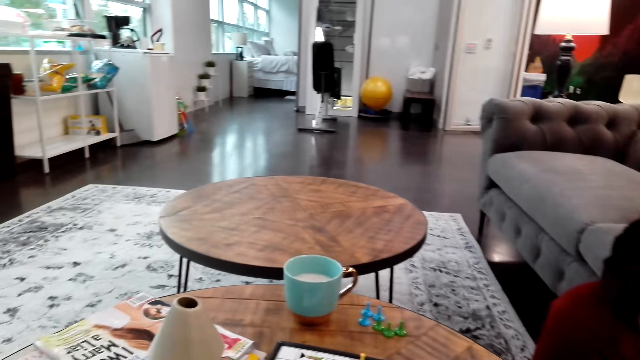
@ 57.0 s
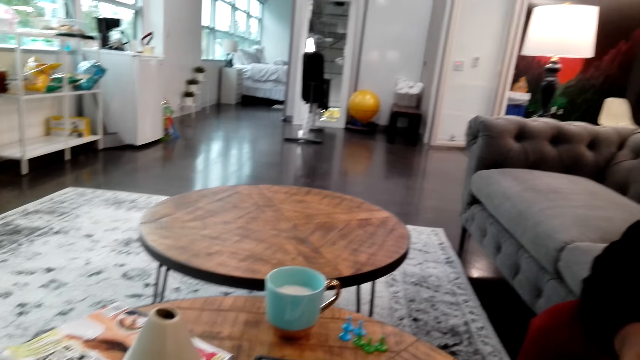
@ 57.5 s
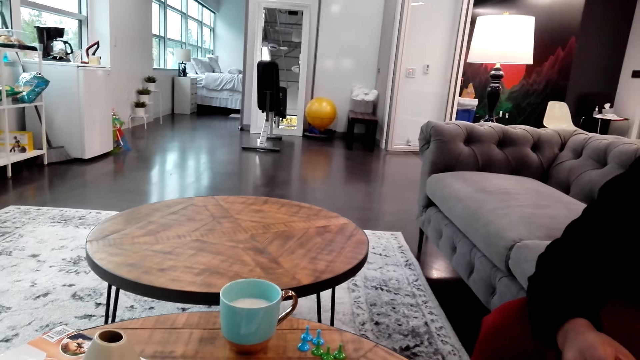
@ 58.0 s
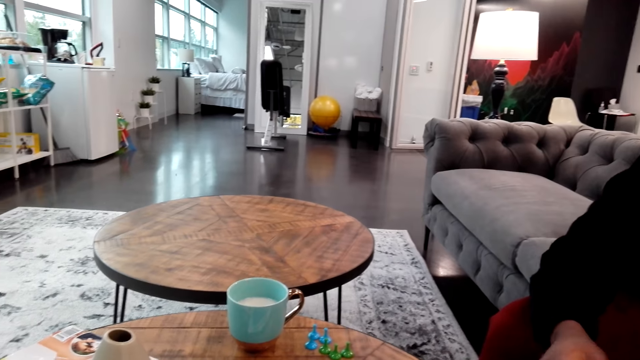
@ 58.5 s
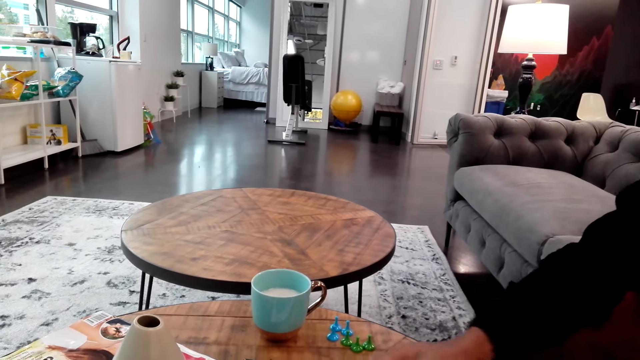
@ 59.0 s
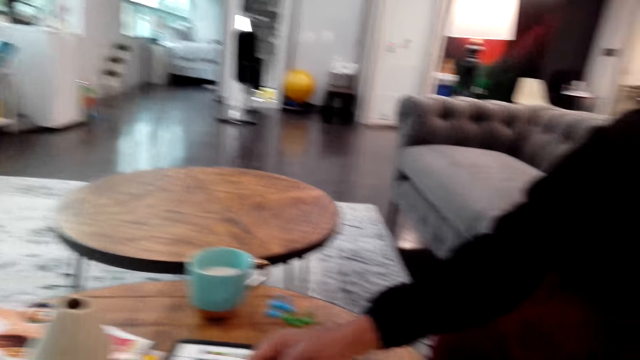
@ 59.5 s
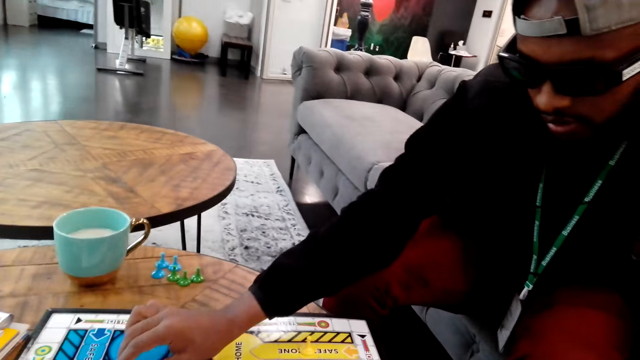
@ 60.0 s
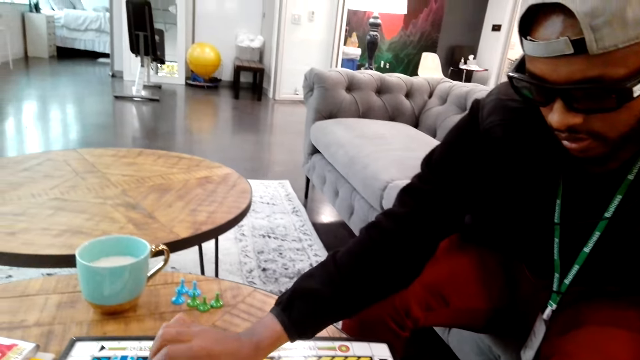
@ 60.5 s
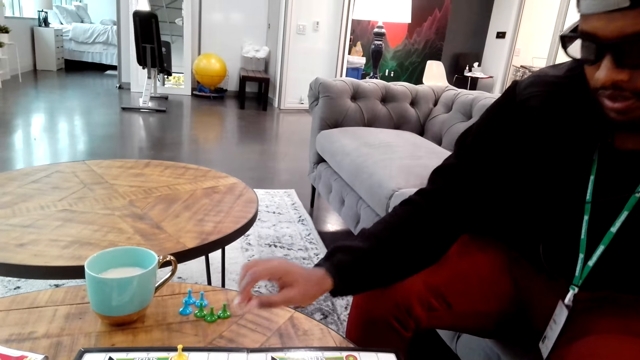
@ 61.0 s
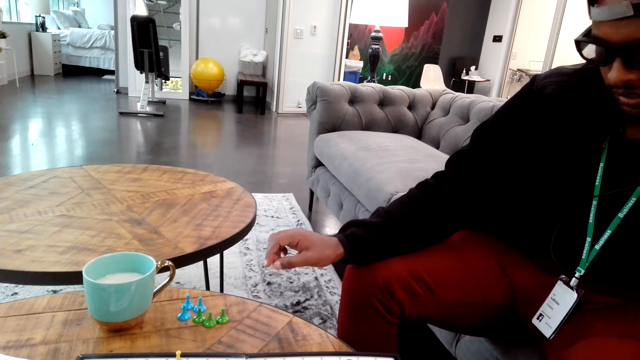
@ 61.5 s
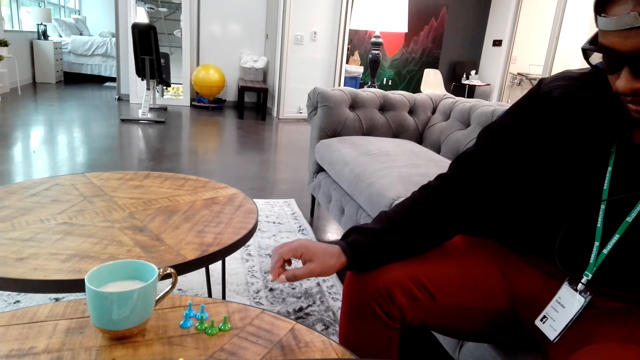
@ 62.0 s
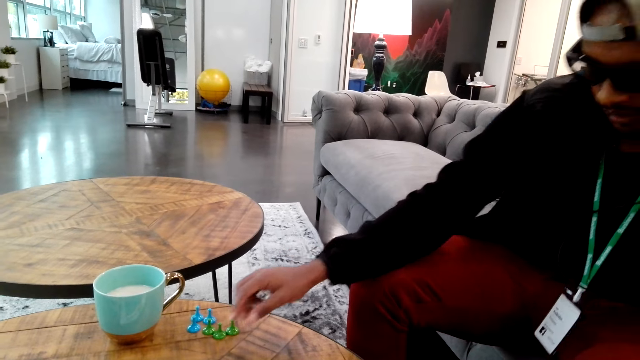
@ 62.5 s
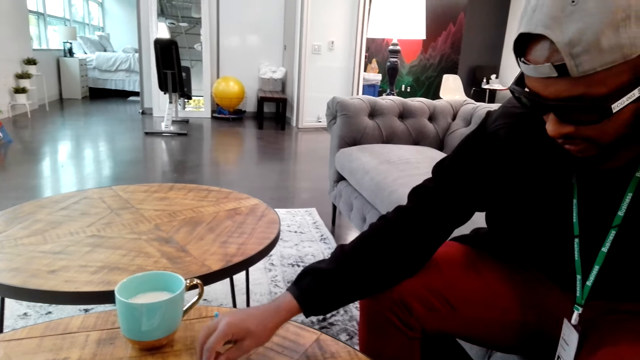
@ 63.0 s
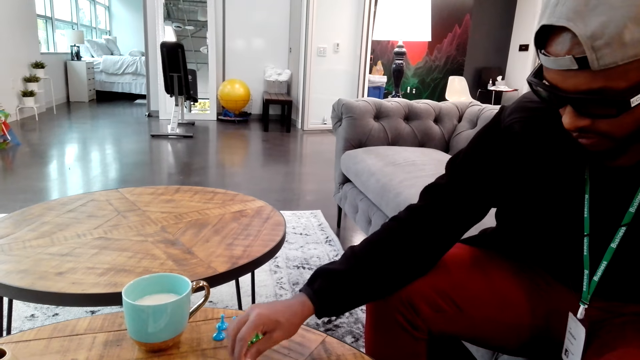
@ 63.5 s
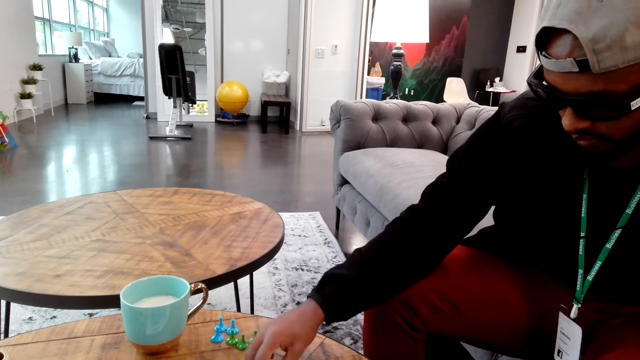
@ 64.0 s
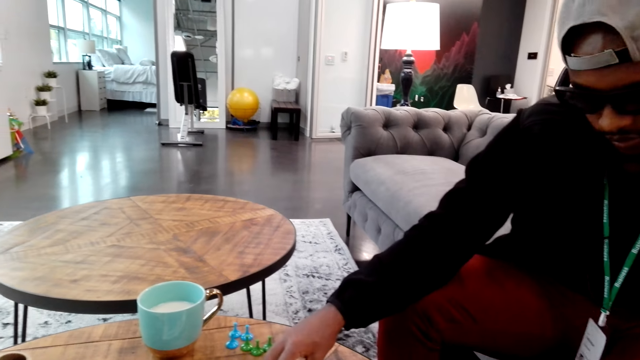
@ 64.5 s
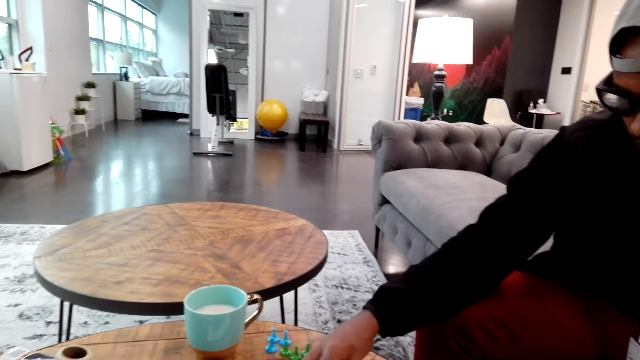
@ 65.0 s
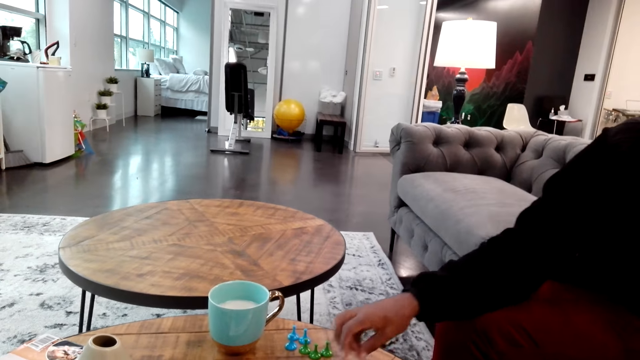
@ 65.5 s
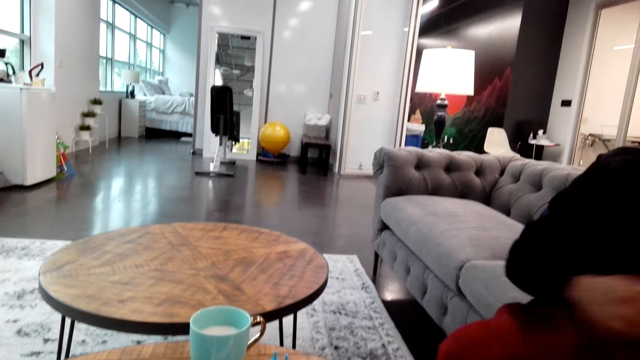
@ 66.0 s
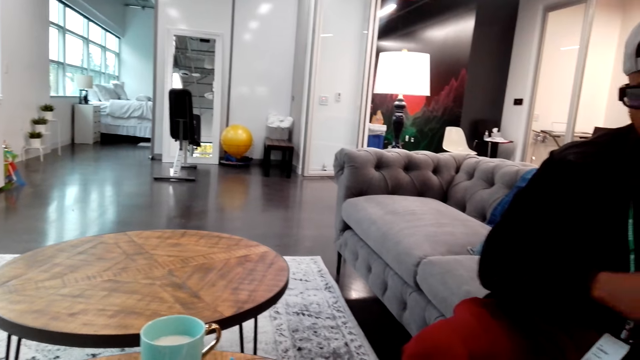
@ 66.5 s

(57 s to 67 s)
The person puts the card down. The person moves a chessman.

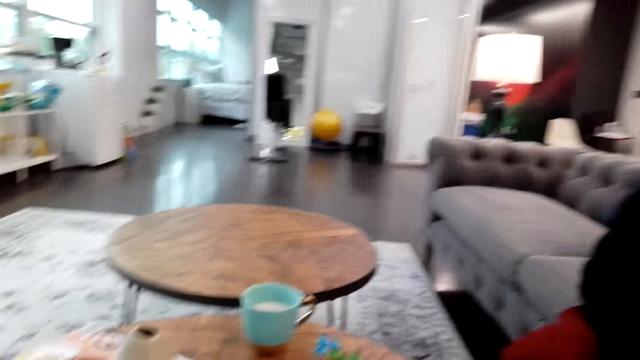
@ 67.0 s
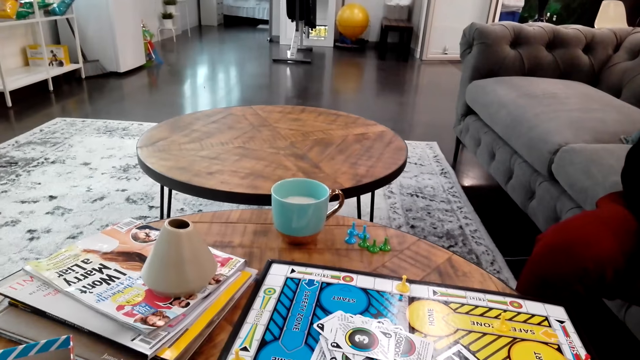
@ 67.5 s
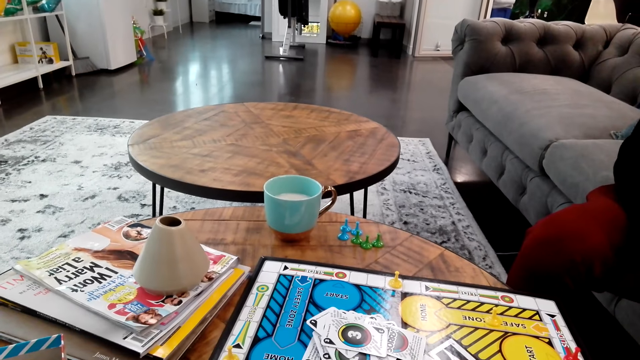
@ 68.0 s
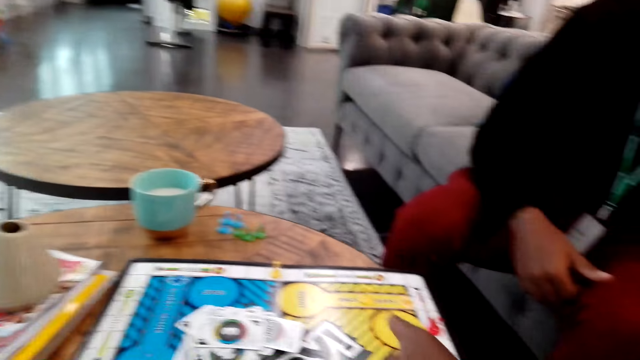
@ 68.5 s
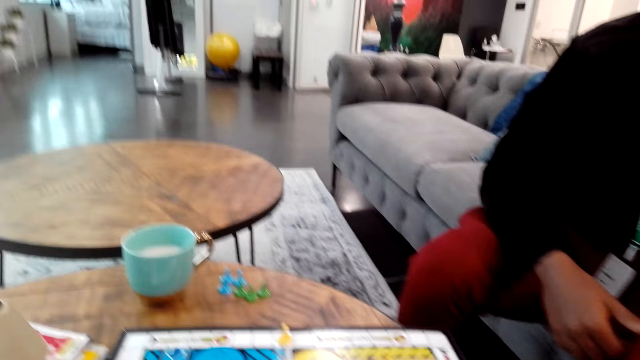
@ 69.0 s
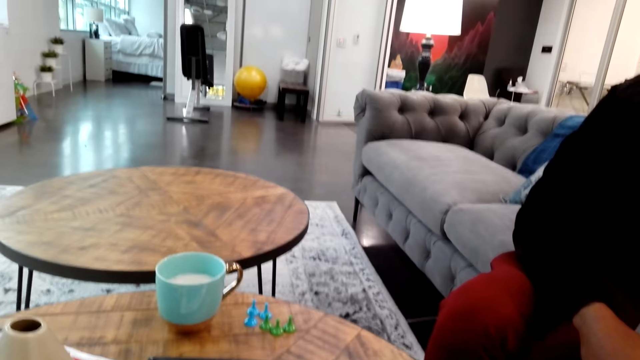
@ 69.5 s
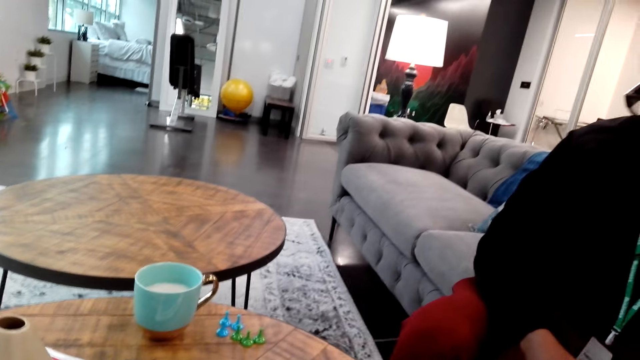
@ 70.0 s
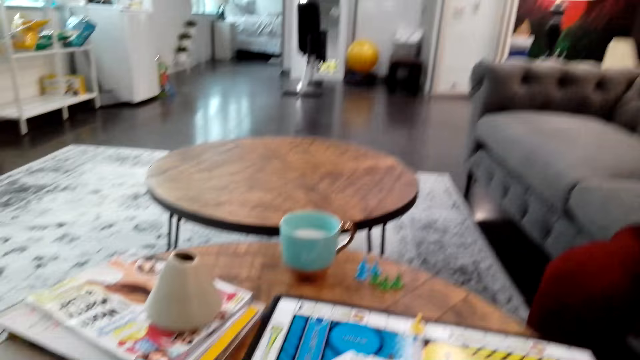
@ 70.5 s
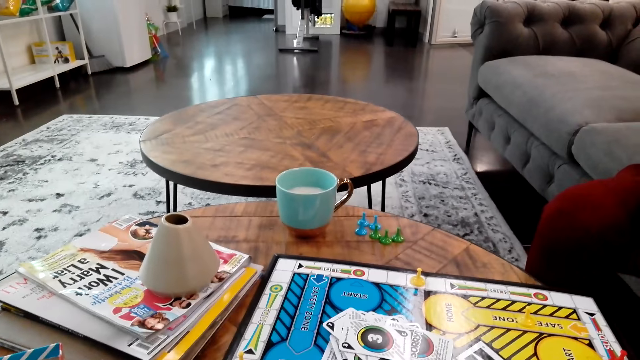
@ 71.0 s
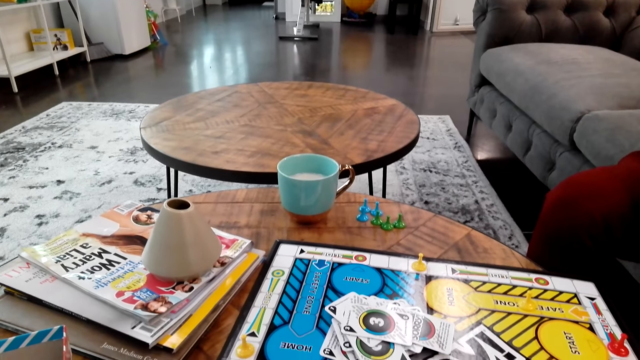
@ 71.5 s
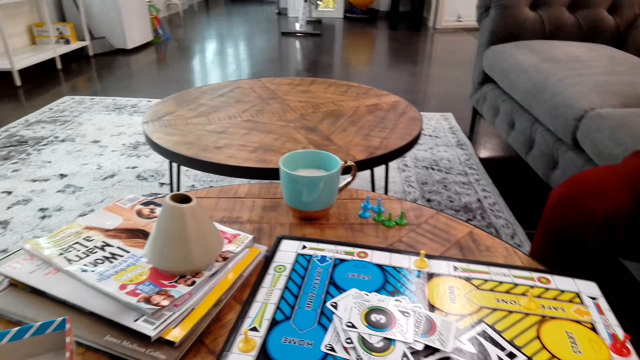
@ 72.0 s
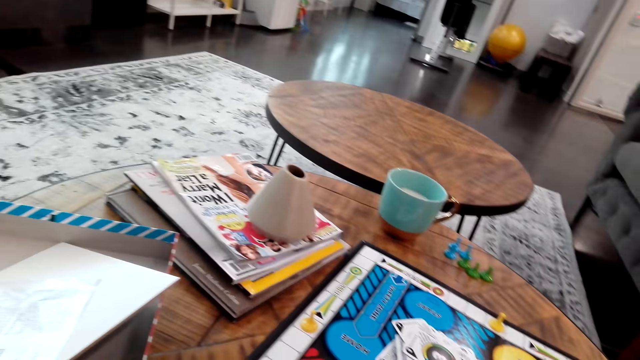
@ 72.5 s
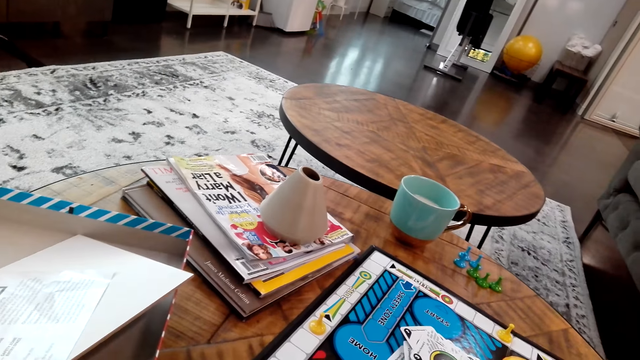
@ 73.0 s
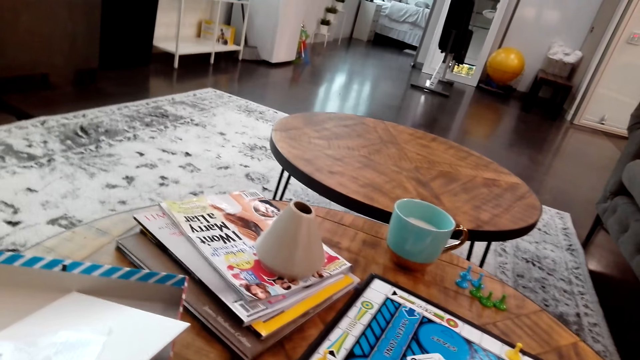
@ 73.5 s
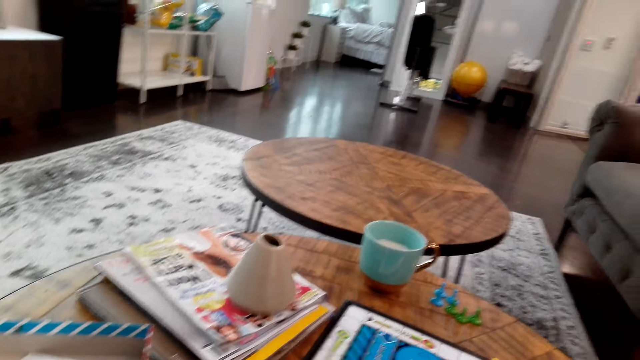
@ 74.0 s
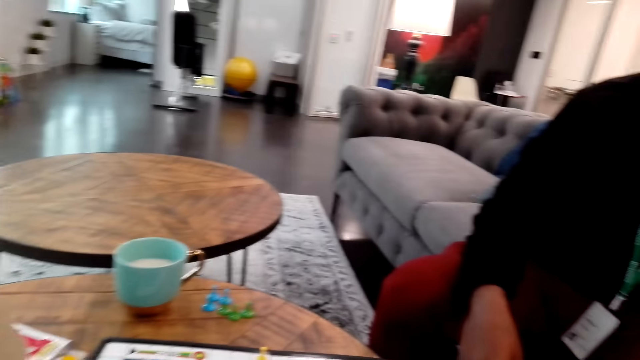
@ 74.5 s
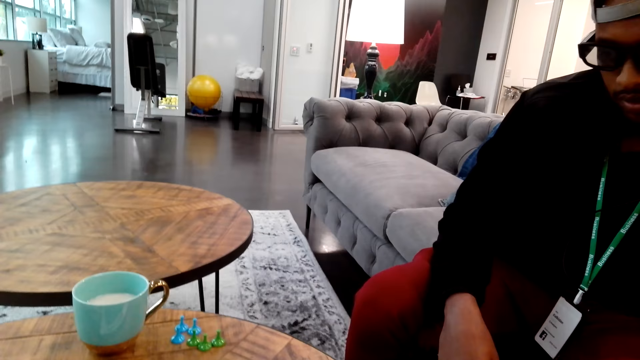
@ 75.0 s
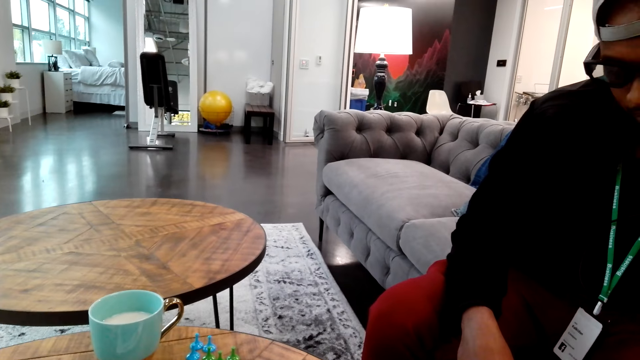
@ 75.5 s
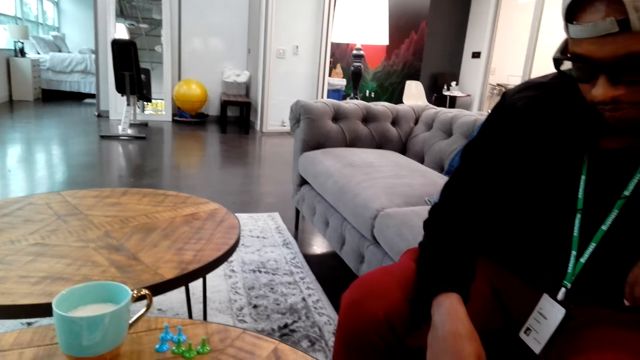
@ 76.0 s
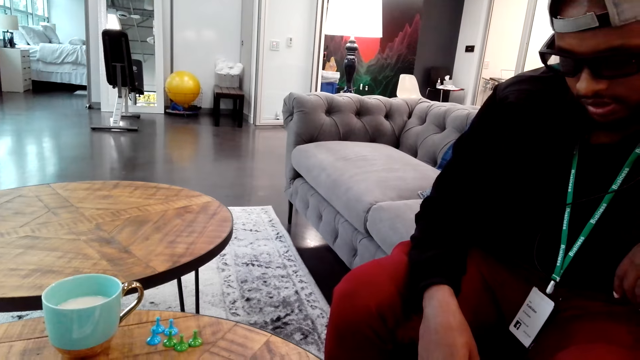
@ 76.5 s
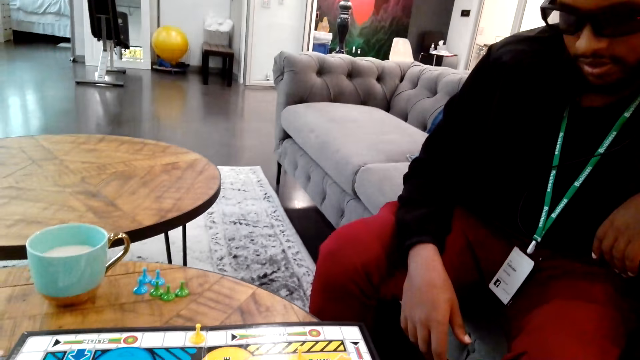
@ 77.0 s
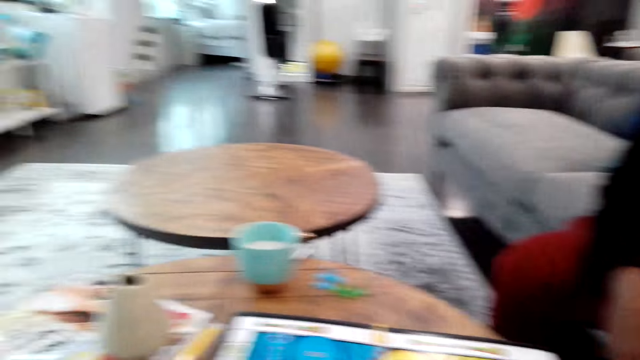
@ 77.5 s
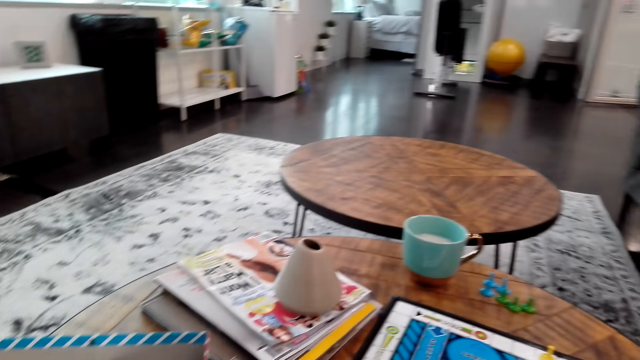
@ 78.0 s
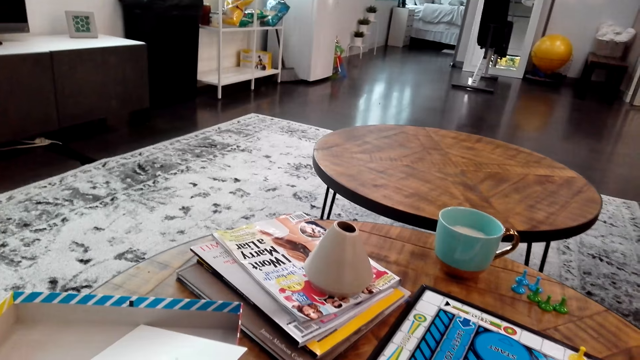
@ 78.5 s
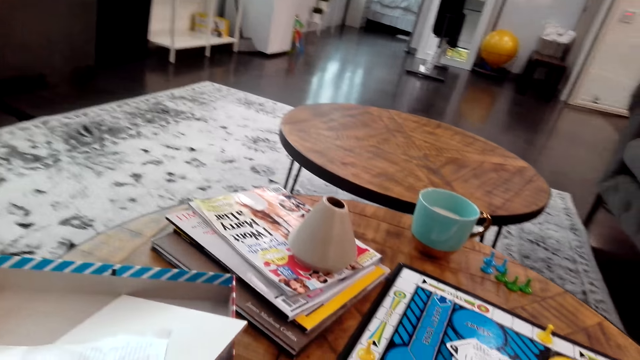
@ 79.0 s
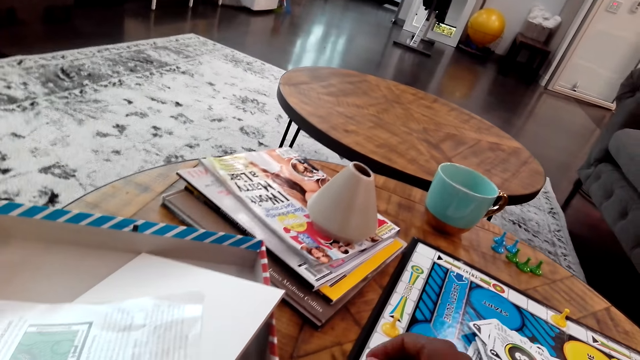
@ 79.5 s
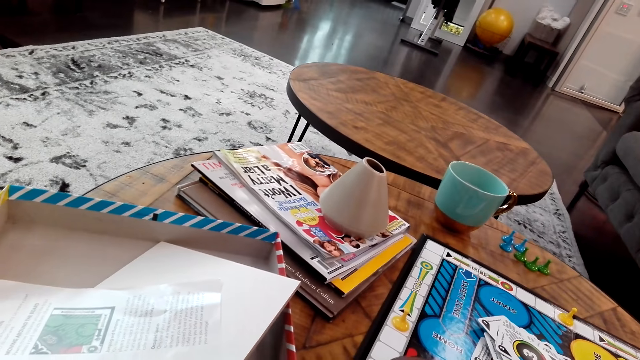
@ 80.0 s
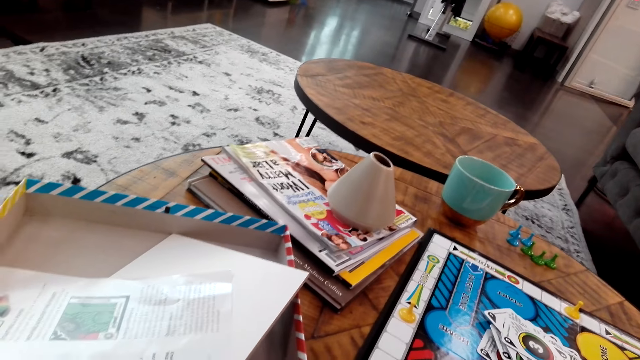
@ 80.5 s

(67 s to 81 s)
The camera wearer looks at the game board. They look at a person. They look at the game board.
